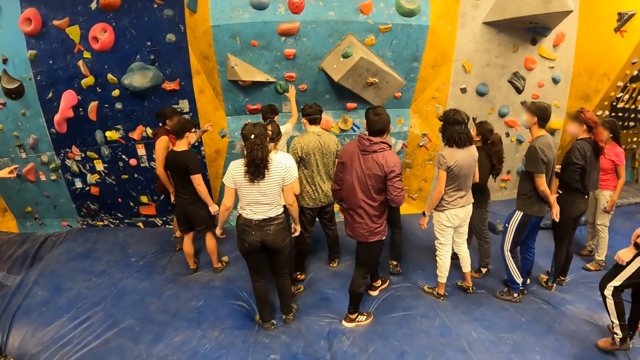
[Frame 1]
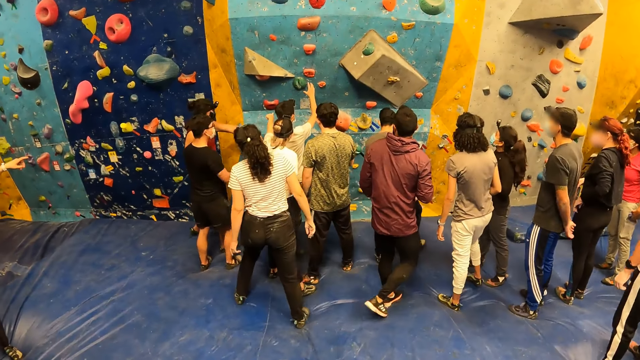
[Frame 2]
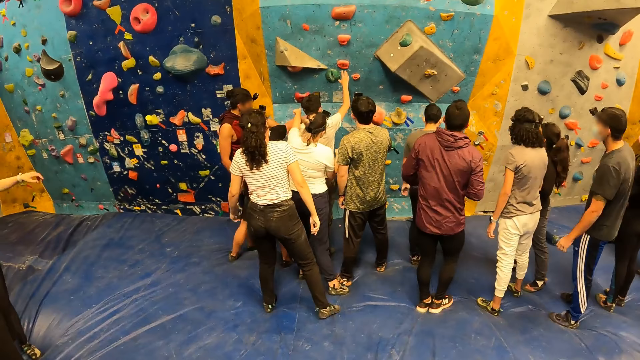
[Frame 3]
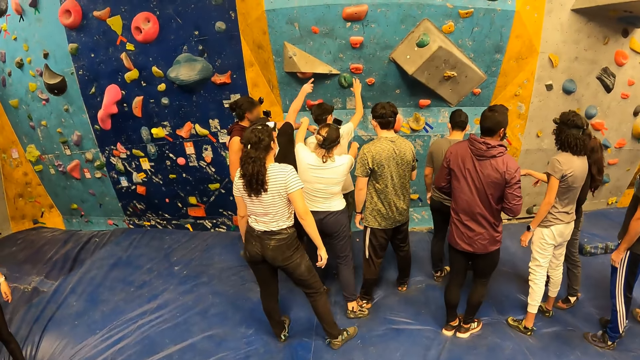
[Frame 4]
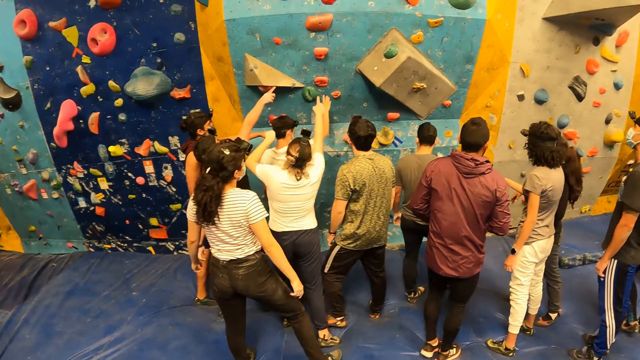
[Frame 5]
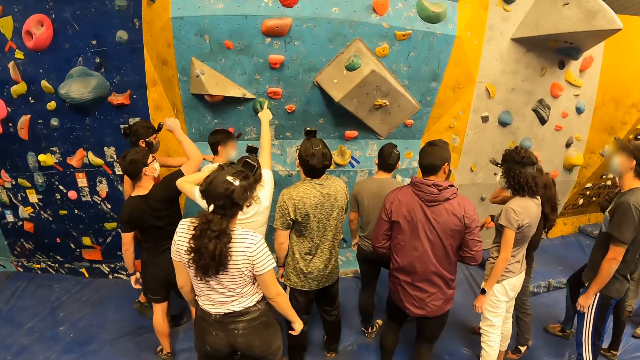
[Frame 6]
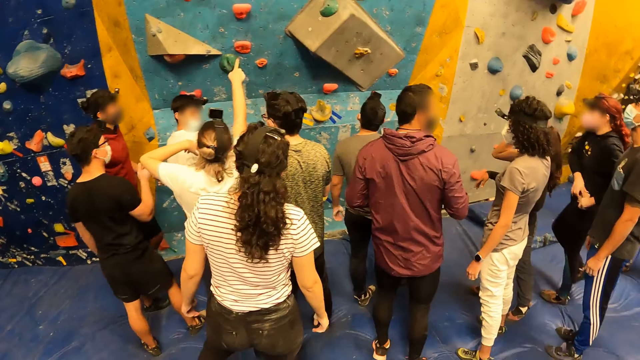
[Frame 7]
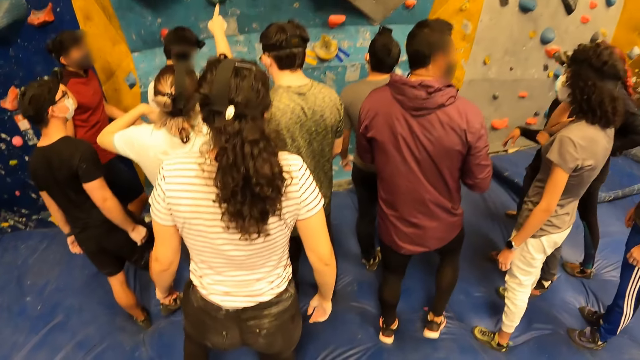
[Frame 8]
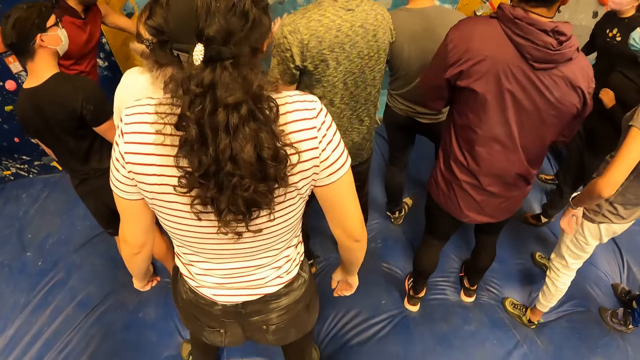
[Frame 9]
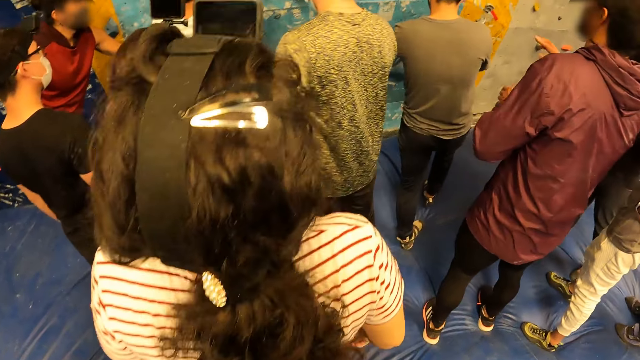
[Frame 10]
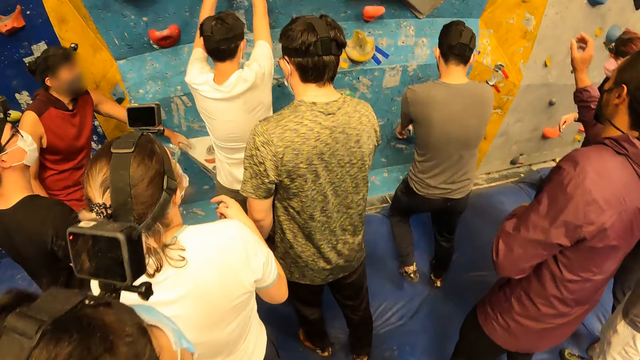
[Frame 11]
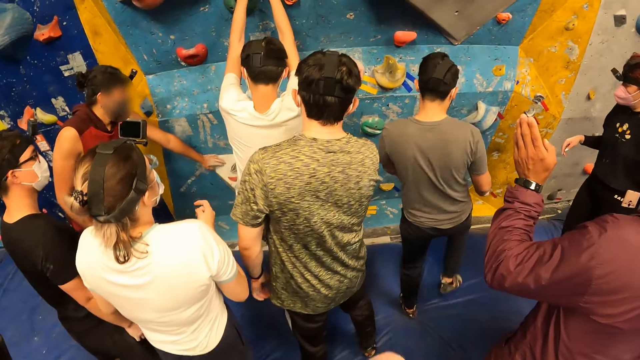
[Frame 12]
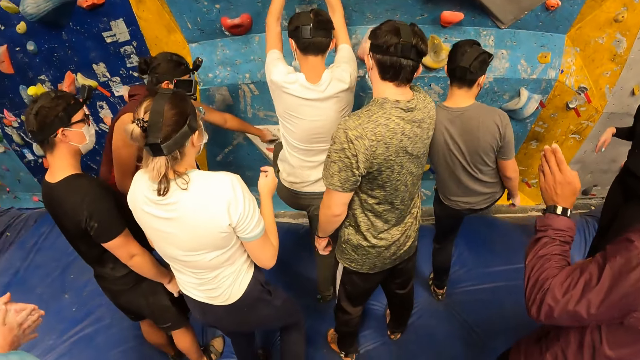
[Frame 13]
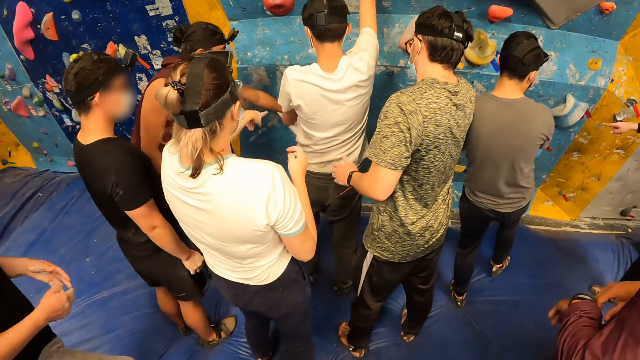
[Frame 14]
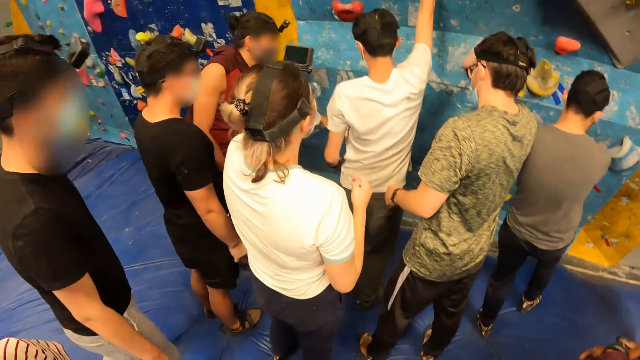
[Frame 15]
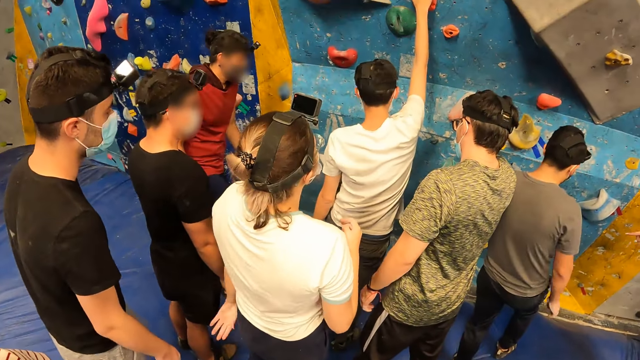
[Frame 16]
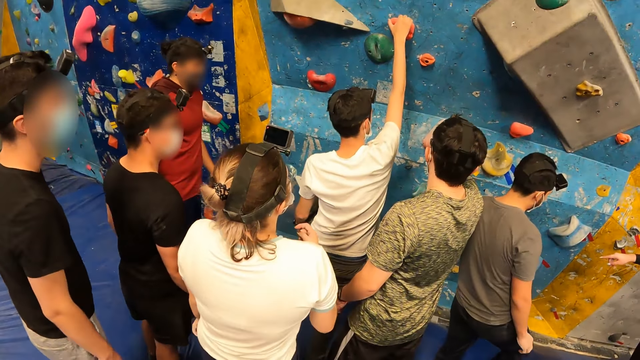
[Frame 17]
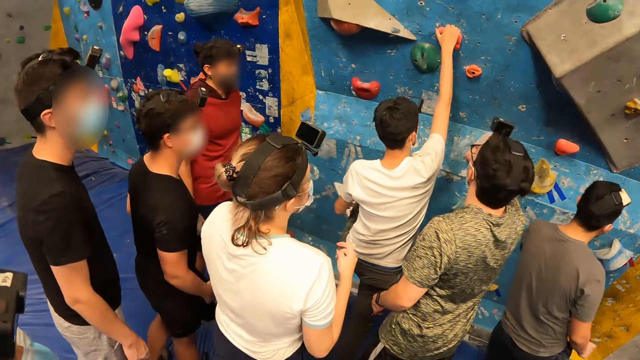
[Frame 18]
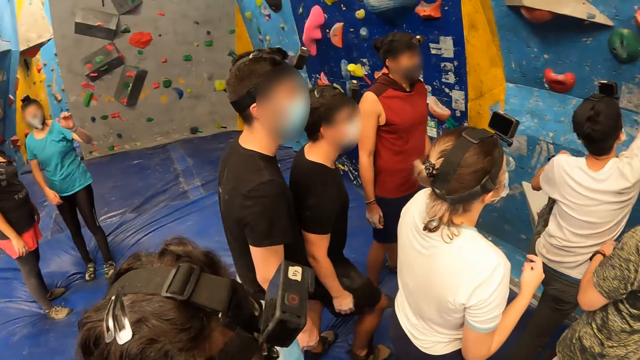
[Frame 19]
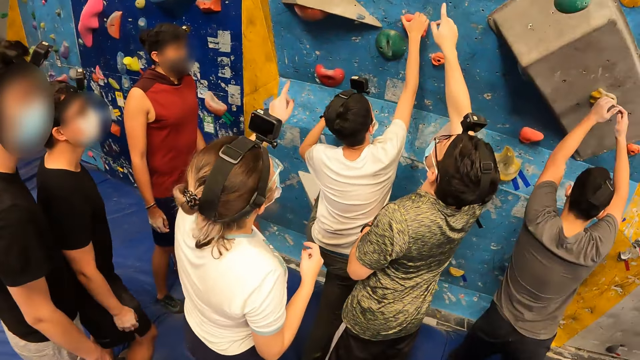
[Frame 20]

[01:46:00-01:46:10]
A woman points. A man climbs the wall with climbing holds with his hands. Another man holds the handle.

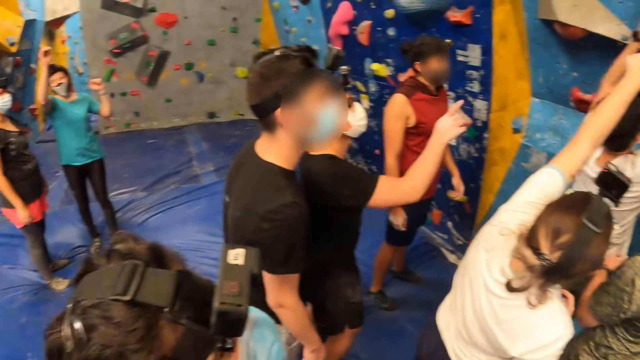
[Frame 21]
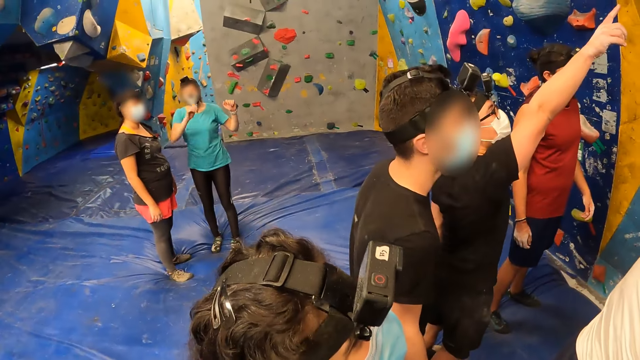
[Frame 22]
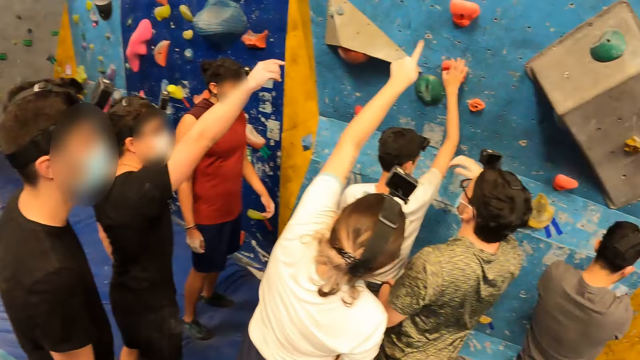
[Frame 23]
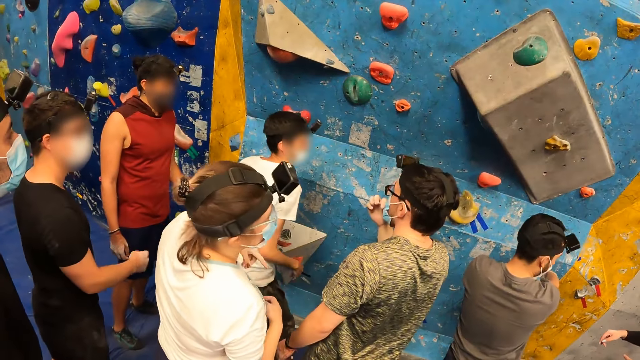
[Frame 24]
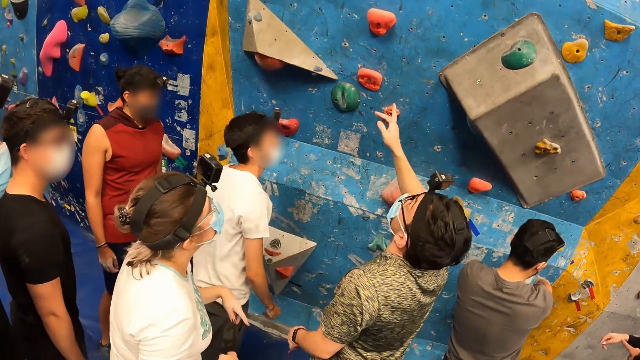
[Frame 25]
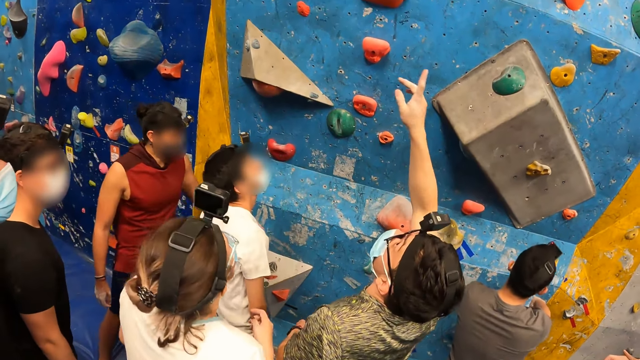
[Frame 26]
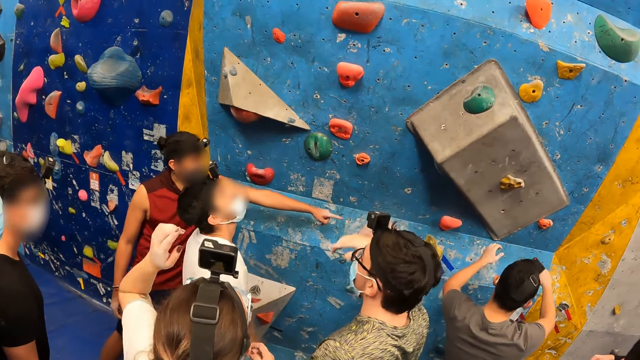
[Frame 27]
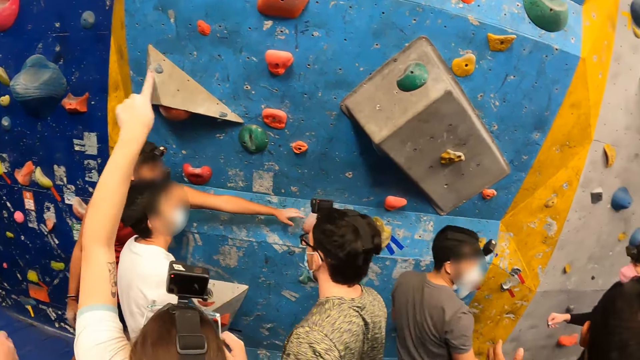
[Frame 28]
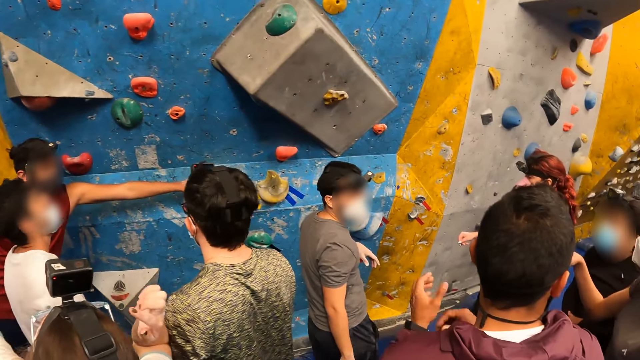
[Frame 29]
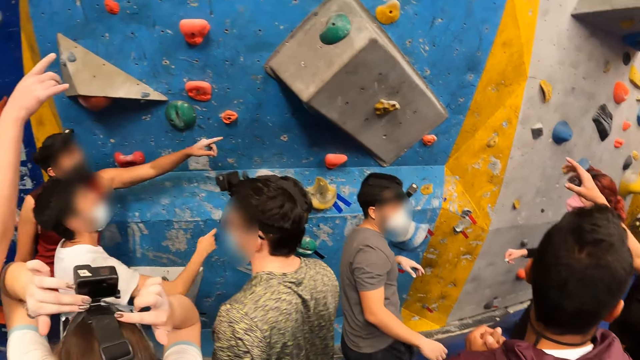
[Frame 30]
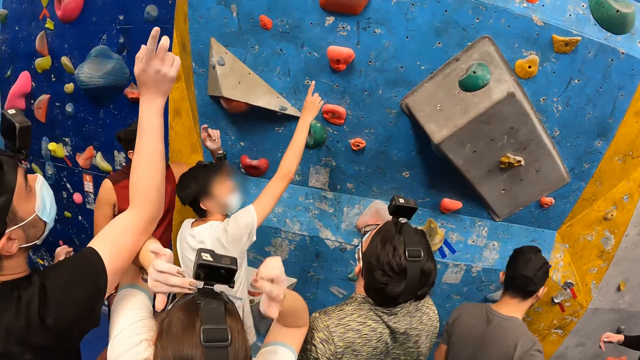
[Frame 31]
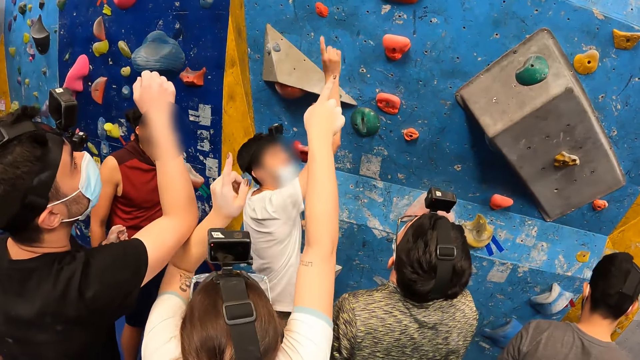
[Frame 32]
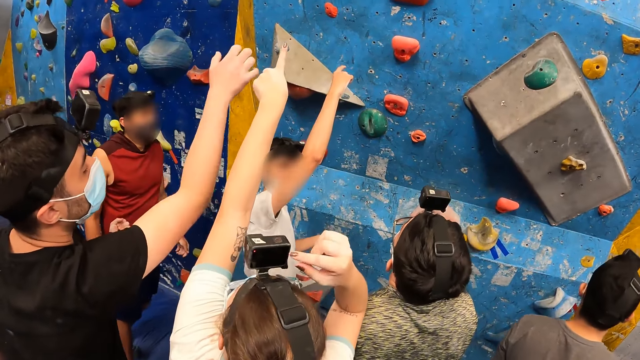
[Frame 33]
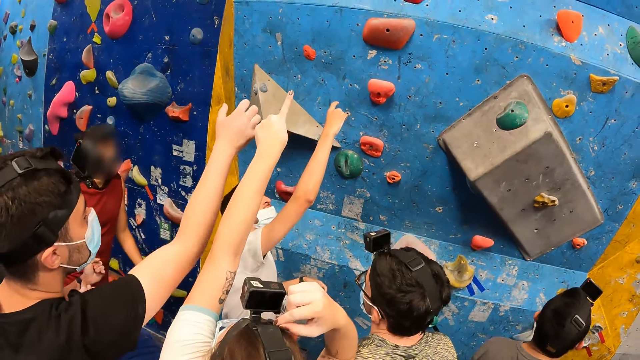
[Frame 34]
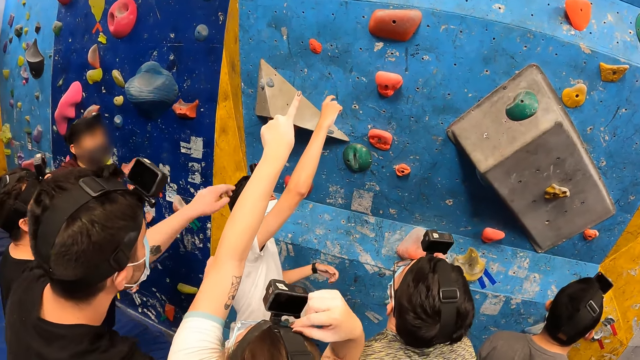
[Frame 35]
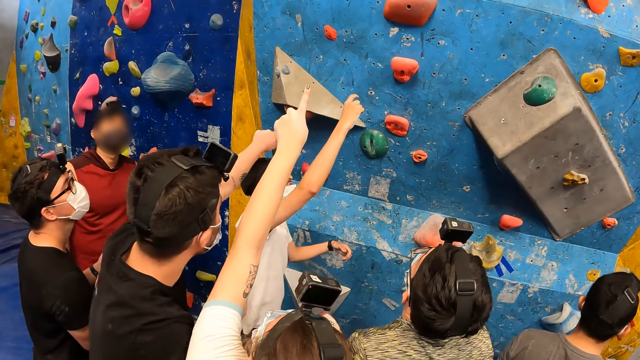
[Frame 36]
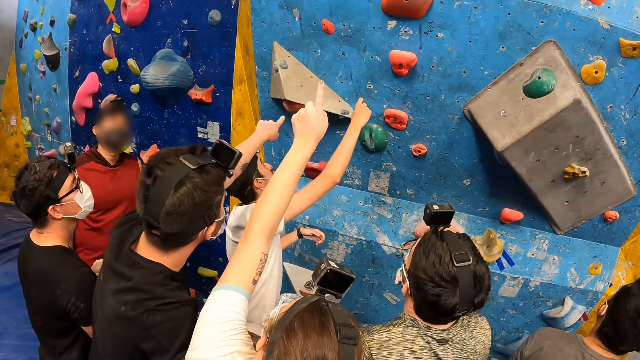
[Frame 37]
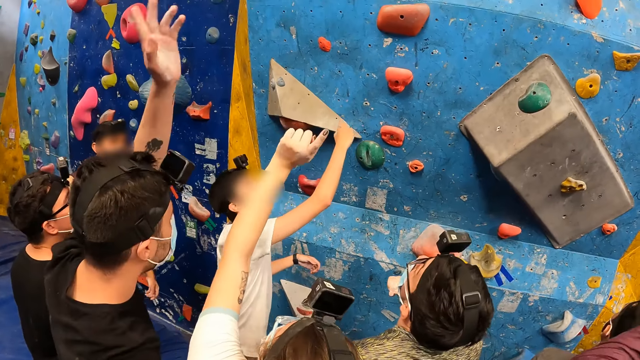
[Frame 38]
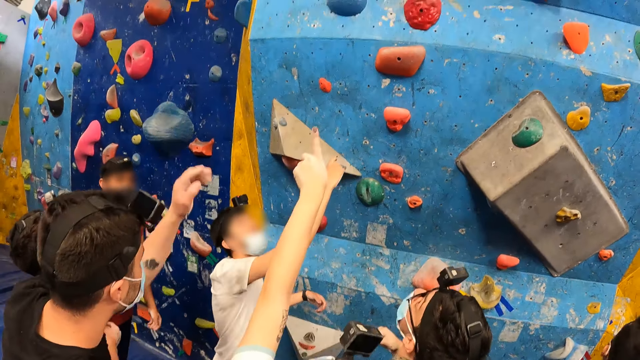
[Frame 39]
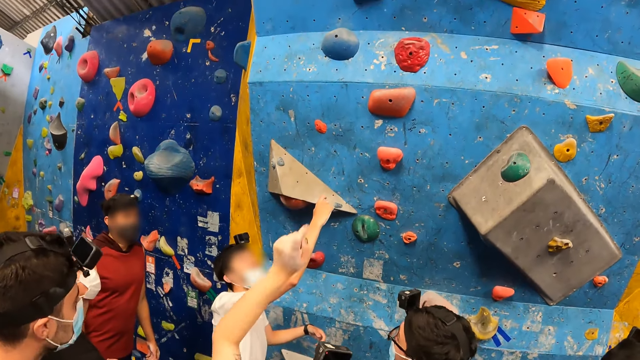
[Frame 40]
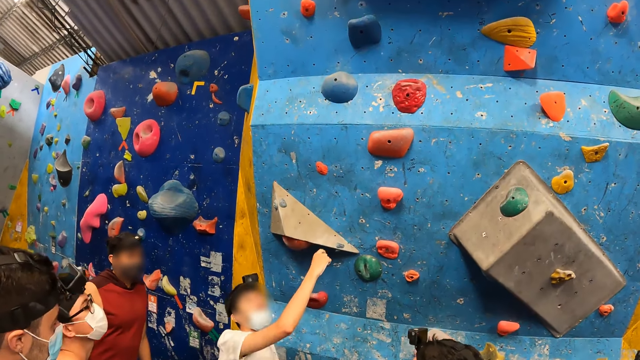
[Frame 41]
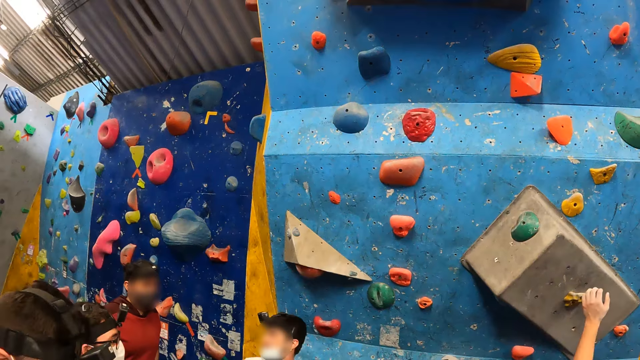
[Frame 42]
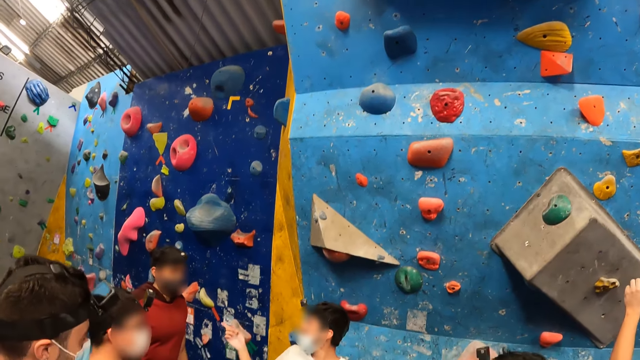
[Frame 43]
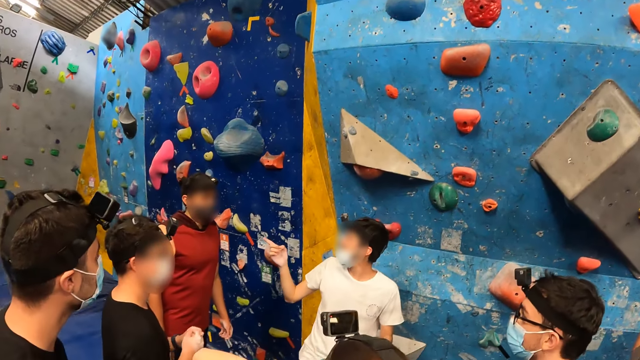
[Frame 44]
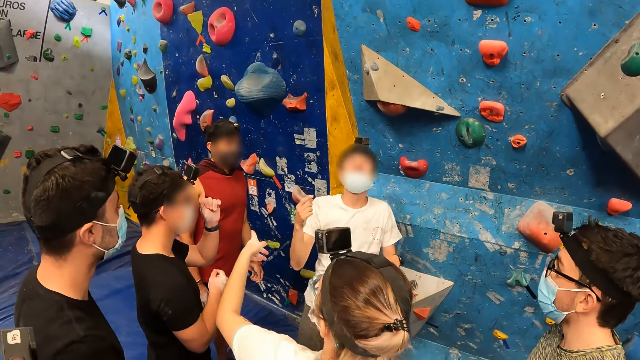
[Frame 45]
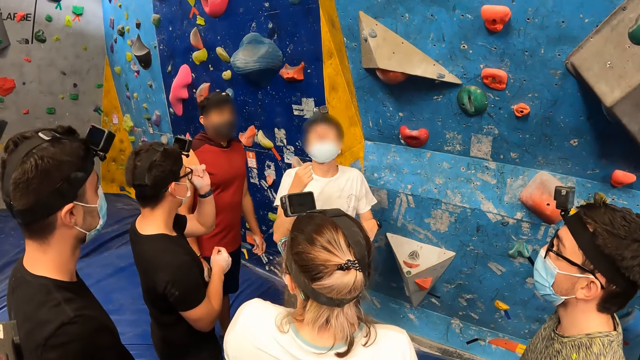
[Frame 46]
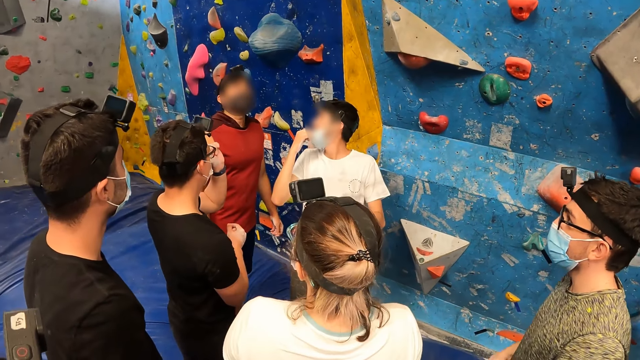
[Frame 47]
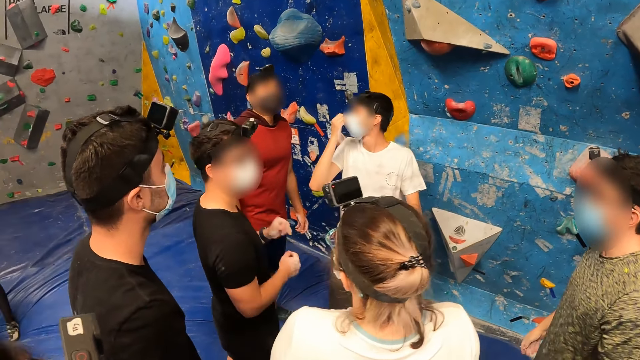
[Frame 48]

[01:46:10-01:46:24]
A woman points. A man looks up. Another man points.
